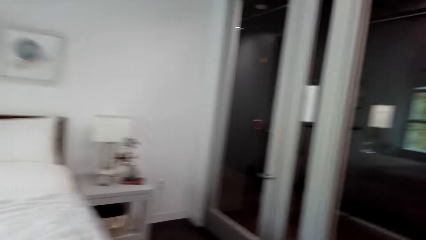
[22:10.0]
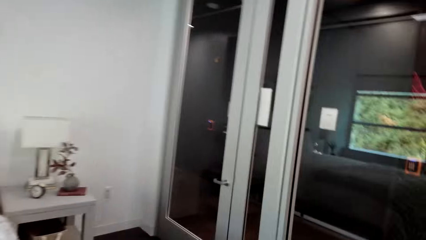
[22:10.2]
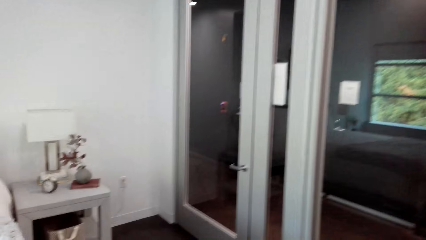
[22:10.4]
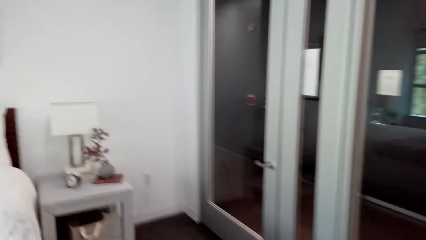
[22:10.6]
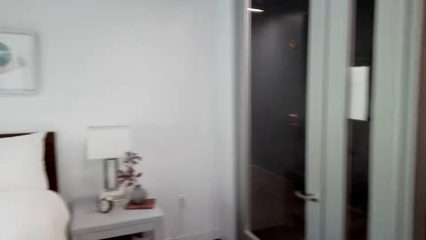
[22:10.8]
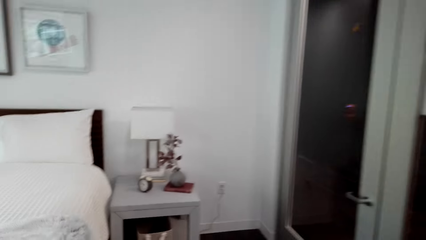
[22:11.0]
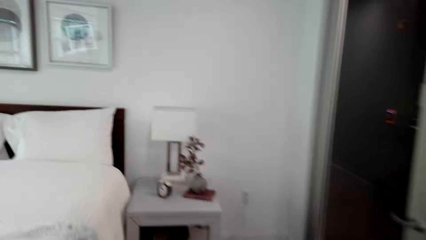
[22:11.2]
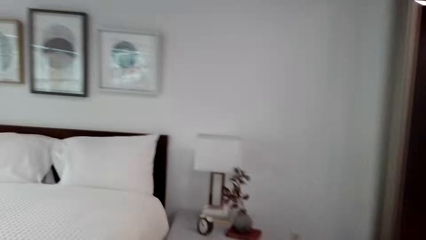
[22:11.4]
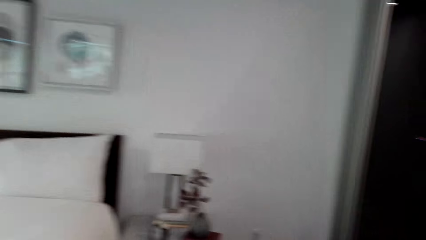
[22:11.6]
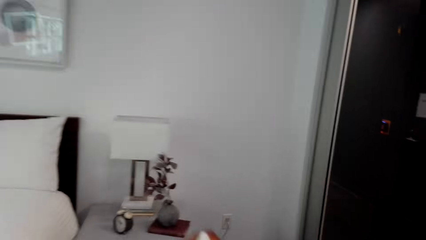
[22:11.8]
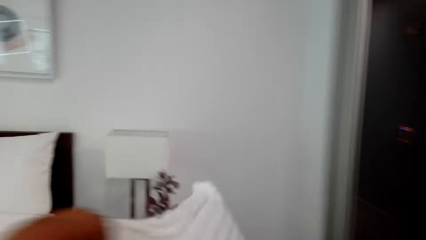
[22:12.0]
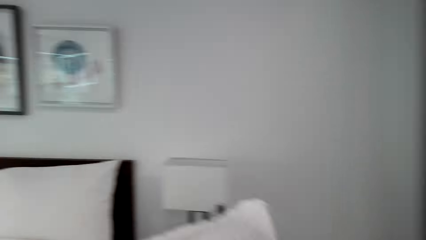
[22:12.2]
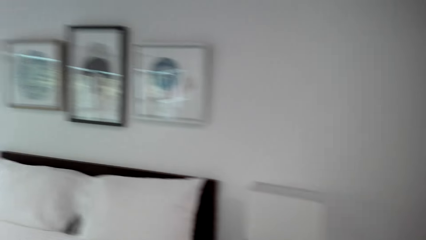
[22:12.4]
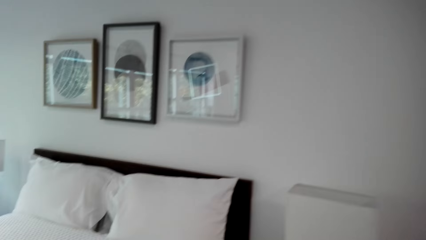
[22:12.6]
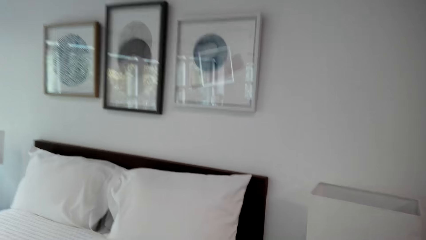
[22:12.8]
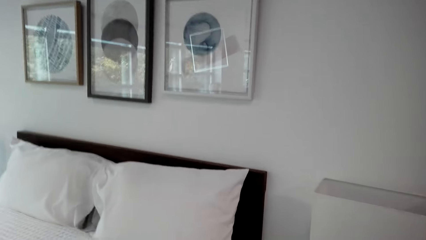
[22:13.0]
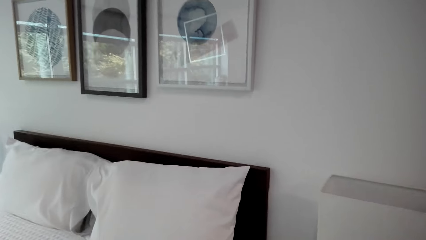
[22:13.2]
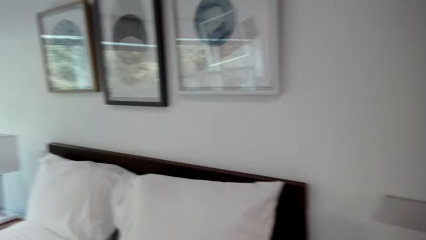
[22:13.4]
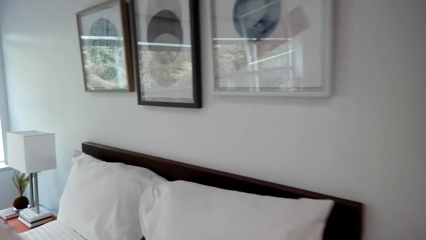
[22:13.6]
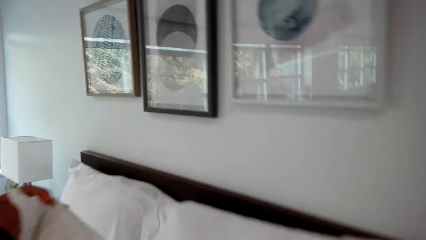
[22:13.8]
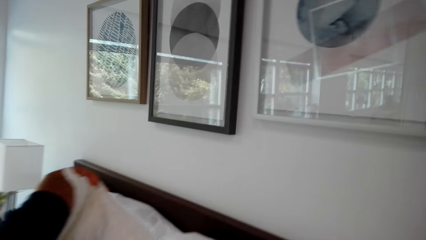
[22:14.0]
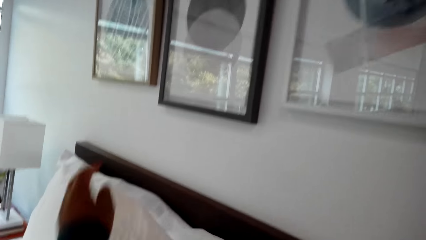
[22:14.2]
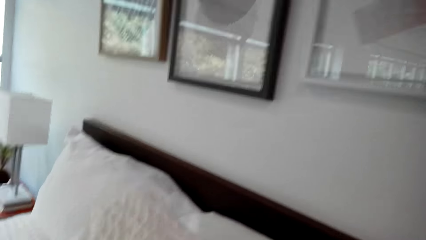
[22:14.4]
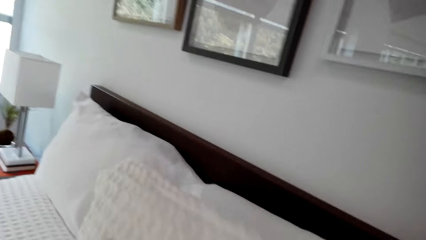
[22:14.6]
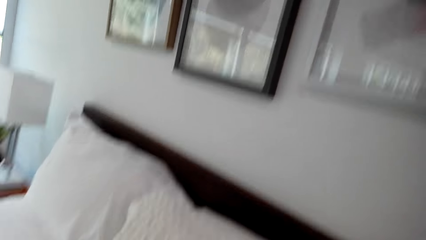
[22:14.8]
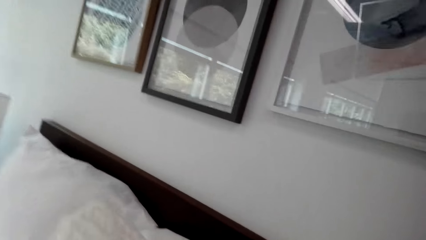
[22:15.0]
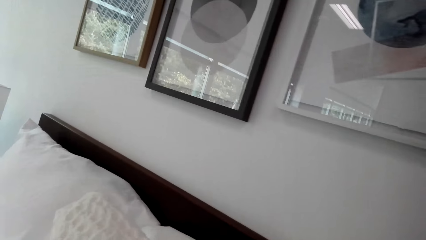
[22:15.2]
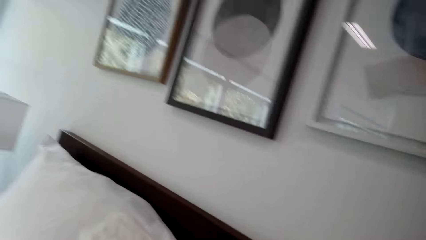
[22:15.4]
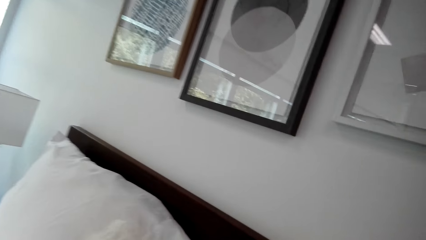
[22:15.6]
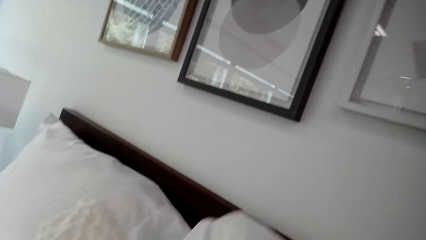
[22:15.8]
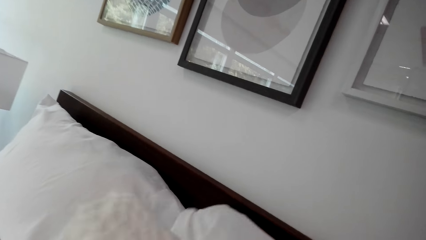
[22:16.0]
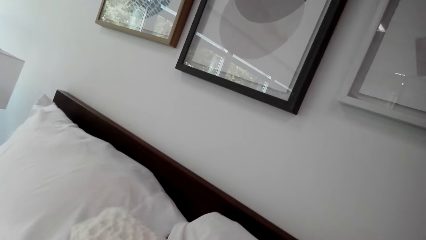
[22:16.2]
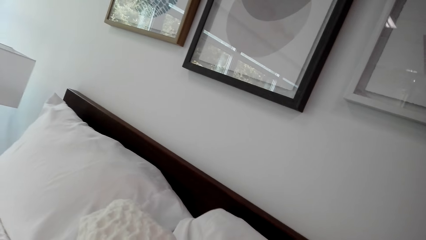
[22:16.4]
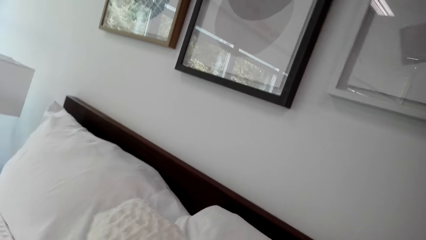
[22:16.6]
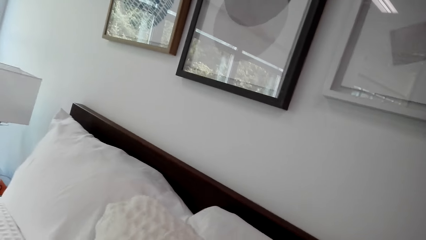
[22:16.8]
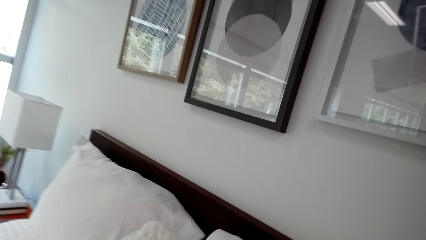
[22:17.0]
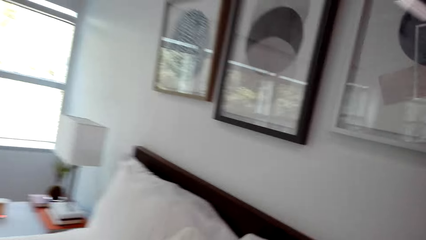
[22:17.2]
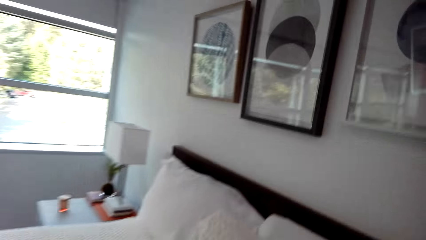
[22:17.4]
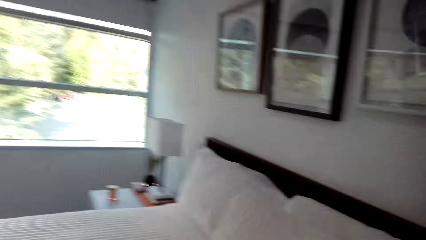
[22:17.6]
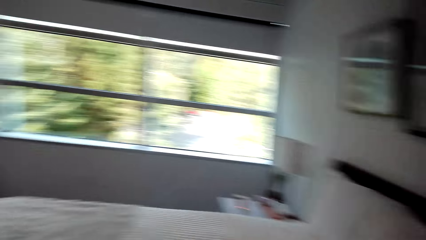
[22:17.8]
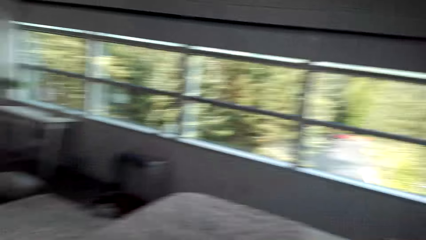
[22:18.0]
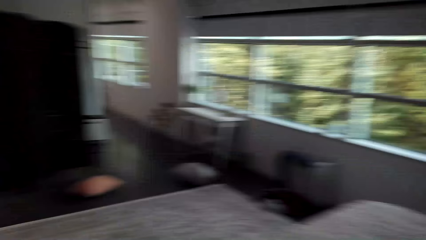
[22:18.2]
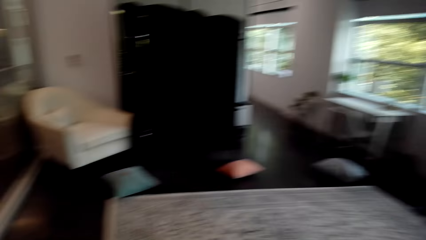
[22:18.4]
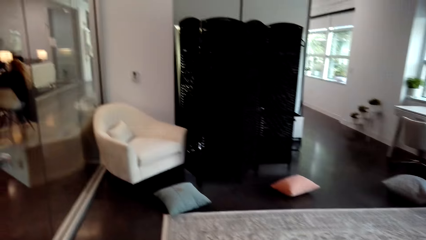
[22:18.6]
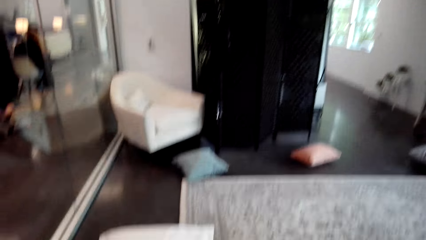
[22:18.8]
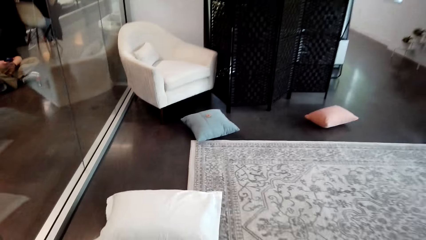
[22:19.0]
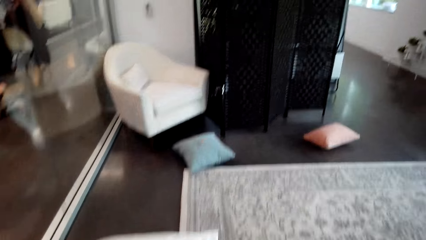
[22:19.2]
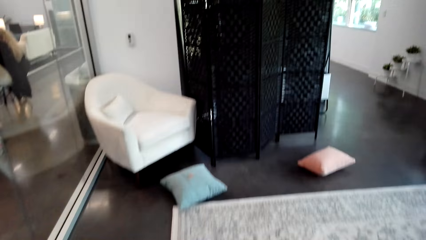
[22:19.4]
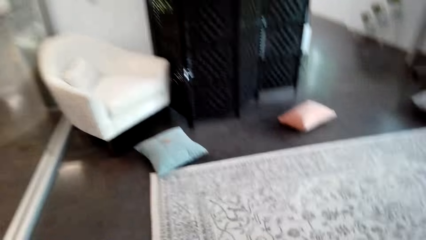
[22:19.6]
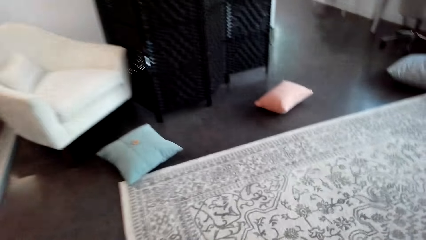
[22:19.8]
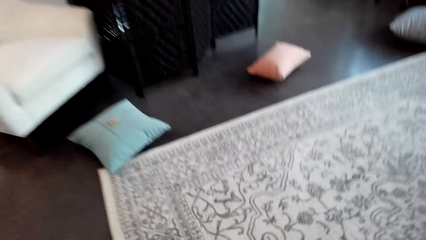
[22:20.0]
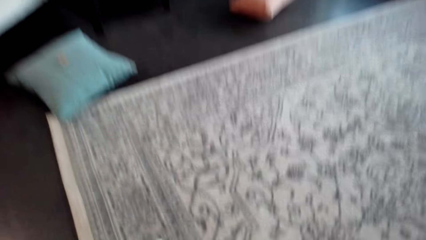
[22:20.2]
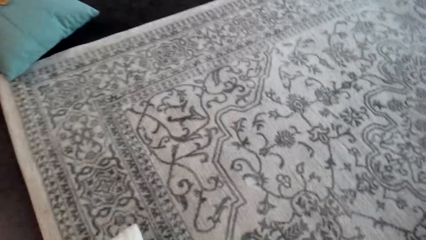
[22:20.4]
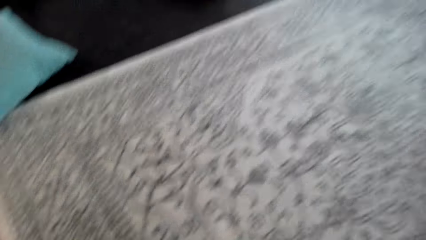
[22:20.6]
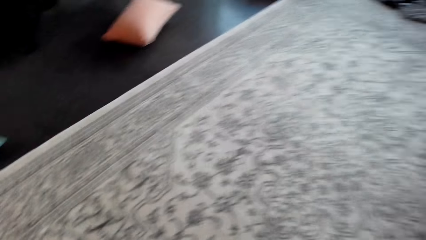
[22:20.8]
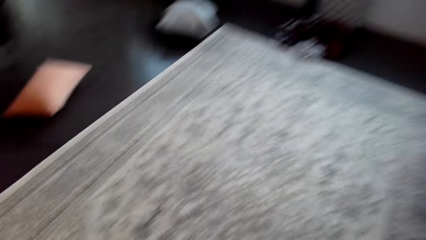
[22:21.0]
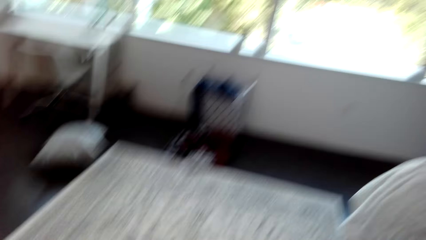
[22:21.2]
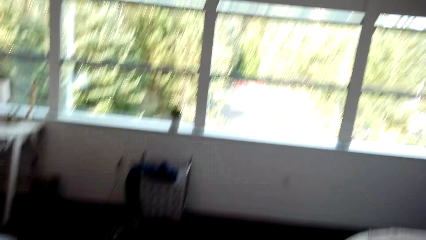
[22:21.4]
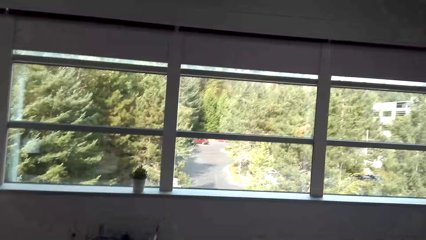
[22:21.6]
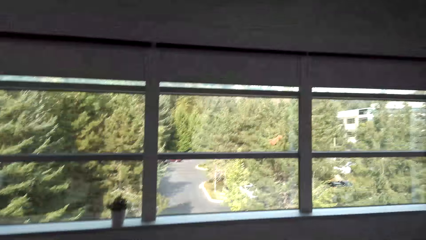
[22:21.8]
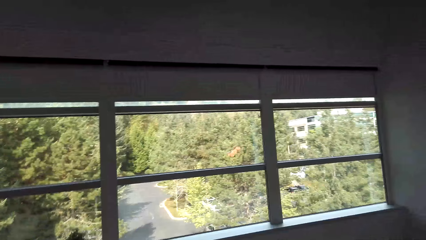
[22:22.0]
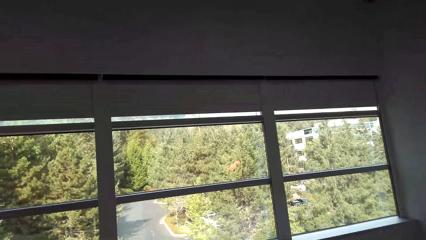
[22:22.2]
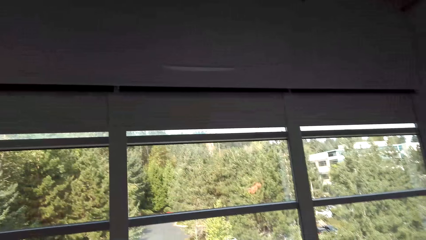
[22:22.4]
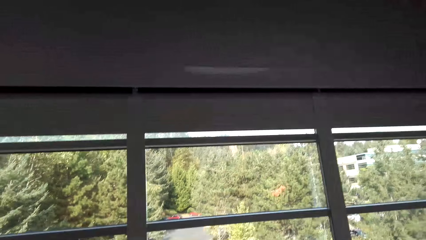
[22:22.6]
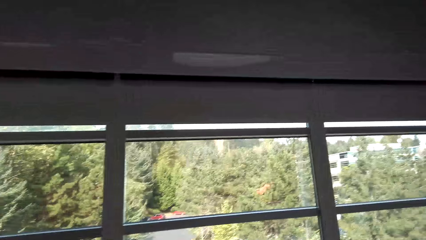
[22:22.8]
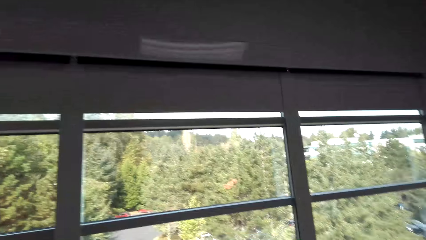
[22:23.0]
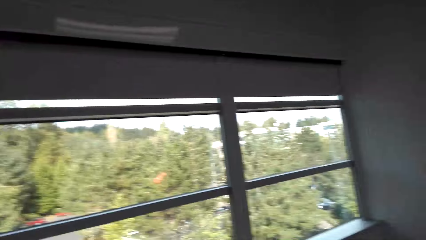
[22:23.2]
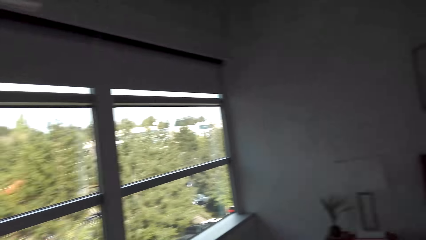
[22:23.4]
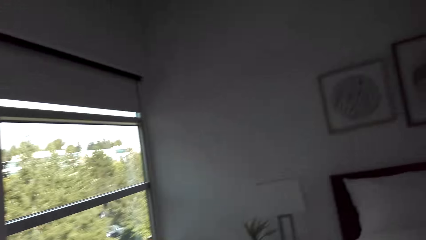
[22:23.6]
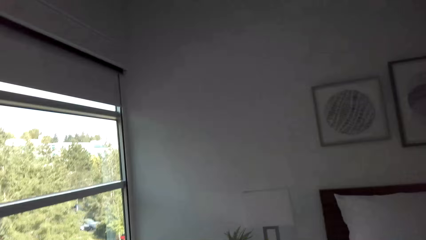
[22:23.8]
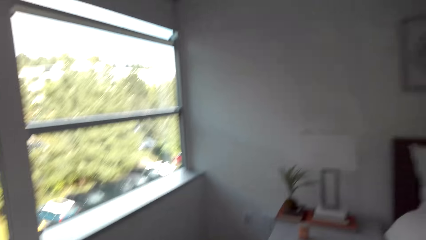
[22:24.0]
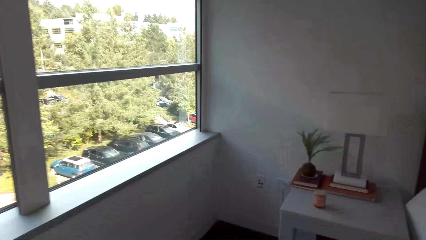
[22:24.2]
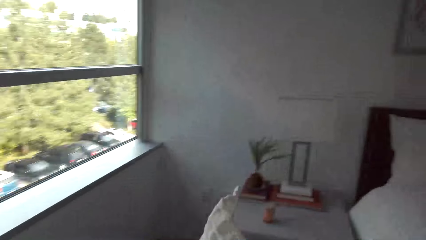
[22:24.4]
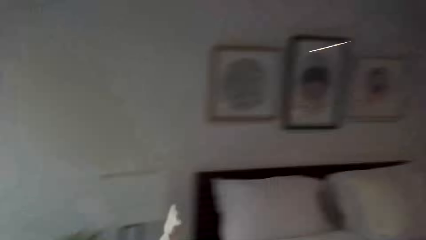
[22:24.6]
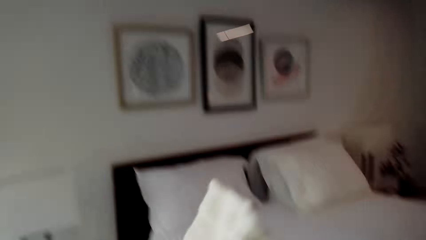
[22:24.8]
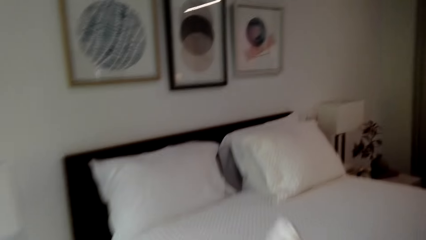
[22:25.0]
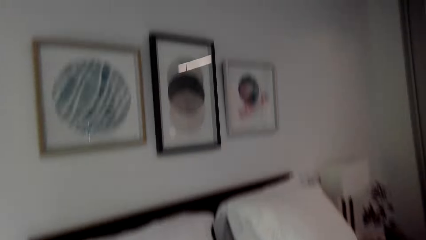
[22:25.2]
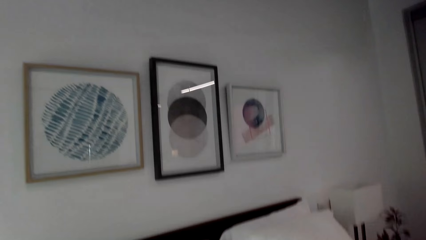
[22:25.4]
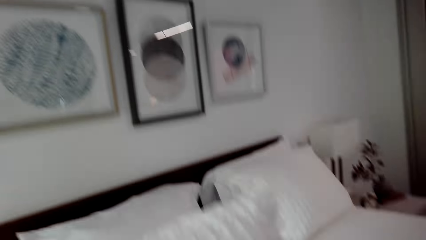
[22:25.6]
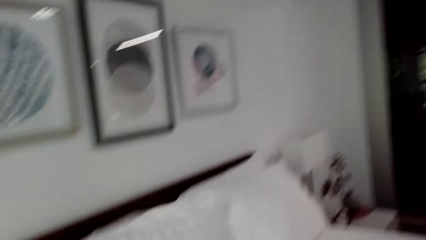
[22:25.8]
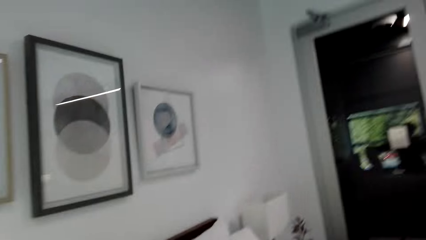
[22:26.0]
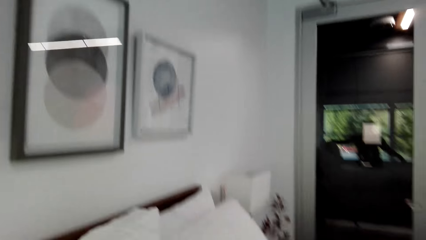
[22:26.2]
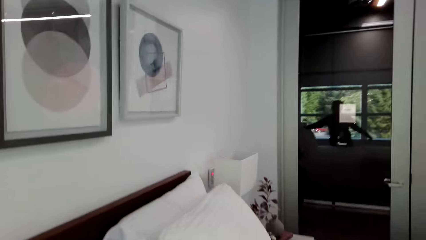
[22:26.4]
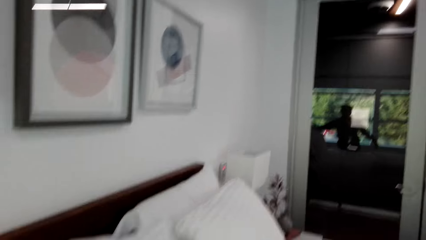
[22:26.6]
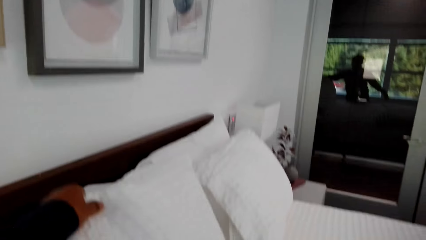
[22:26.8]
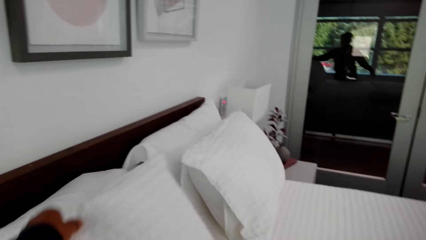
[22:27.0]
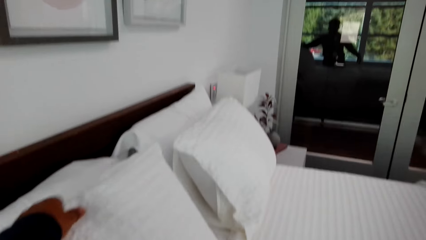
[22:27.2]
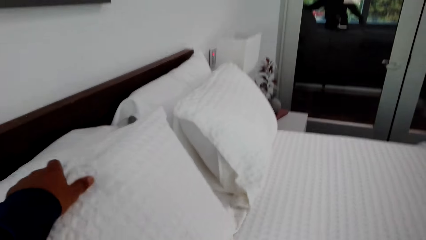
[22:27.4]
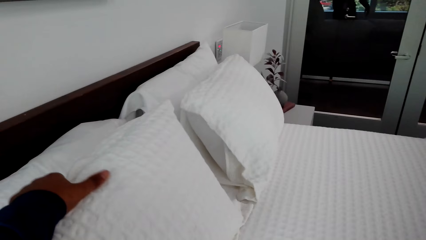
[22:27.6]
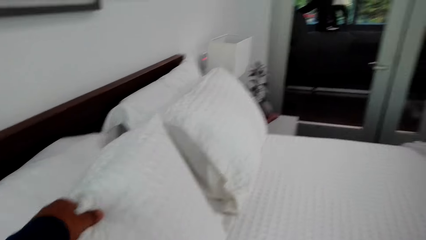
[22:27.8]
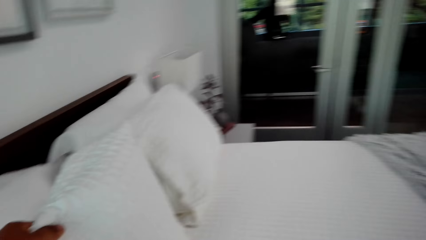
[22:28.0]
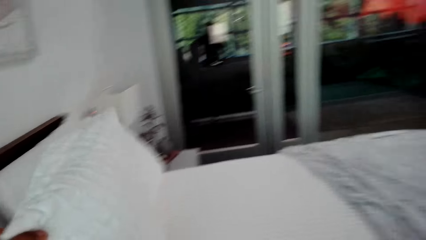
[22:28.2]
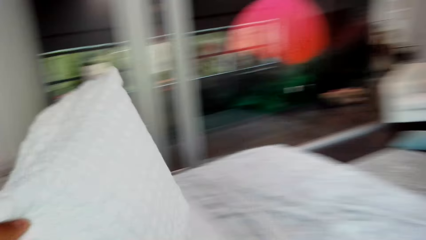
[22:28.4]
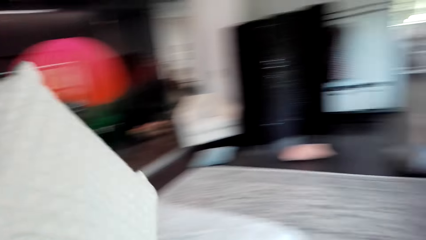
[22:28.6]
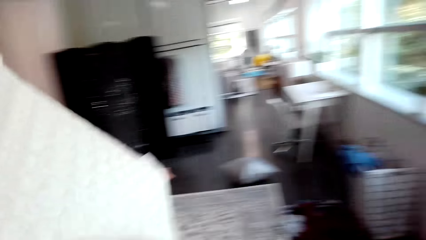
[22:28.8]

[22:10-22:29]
The camera wearer places the pillow on the headboard of the bed. They move around. They pick a pillow from the floor. They place the pillow on the headboard of the bed.
